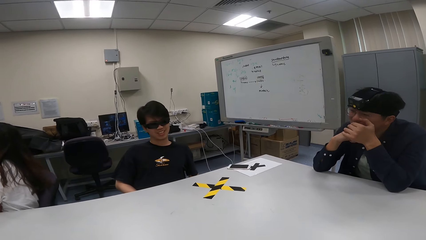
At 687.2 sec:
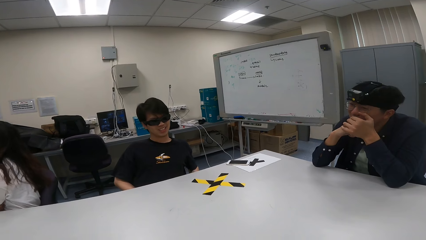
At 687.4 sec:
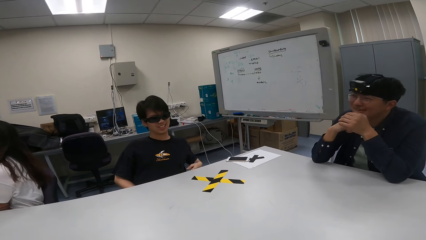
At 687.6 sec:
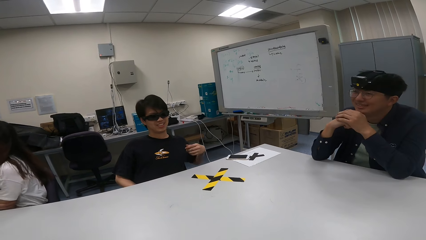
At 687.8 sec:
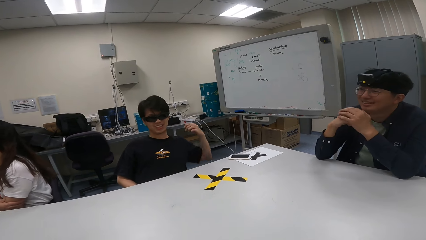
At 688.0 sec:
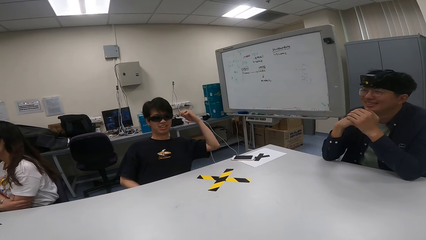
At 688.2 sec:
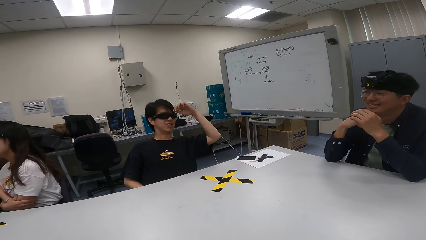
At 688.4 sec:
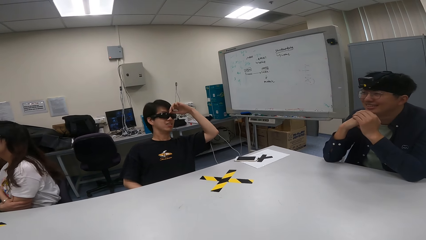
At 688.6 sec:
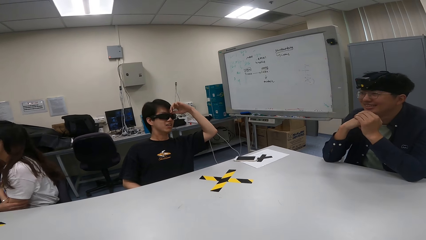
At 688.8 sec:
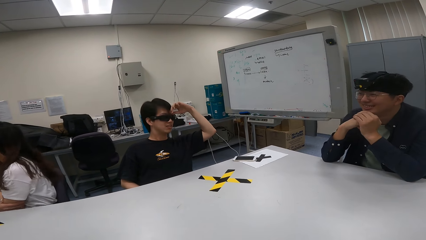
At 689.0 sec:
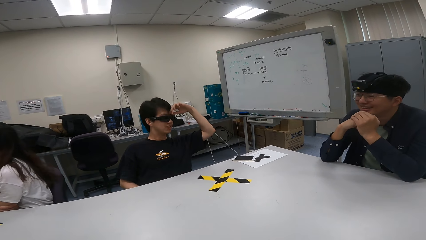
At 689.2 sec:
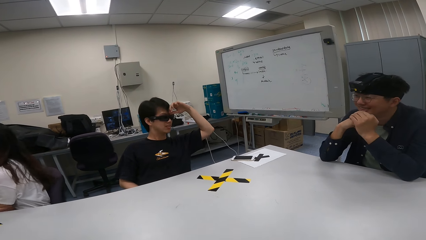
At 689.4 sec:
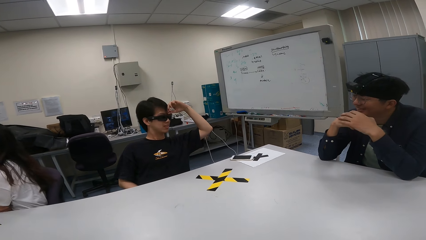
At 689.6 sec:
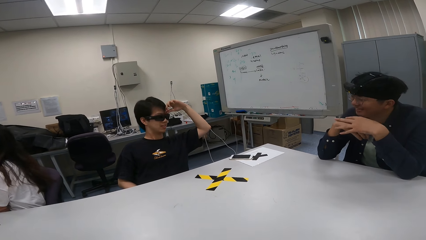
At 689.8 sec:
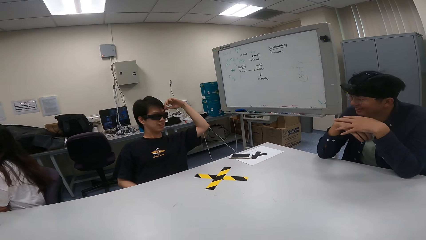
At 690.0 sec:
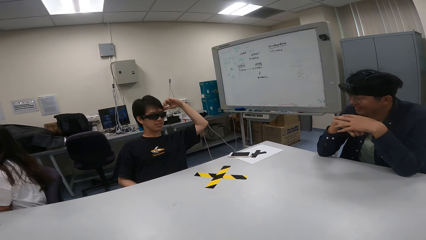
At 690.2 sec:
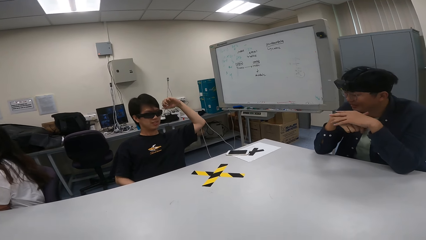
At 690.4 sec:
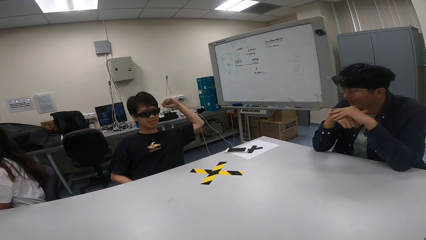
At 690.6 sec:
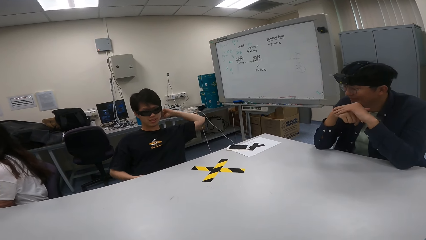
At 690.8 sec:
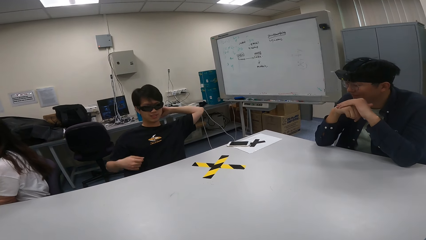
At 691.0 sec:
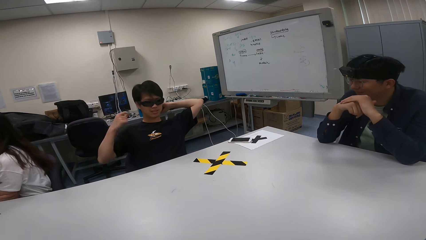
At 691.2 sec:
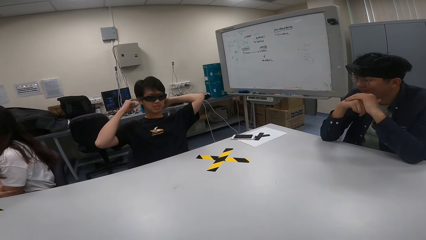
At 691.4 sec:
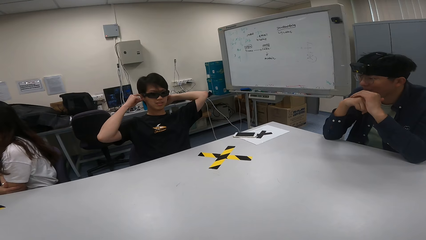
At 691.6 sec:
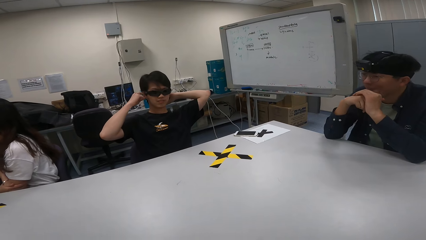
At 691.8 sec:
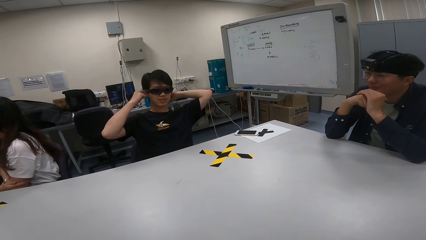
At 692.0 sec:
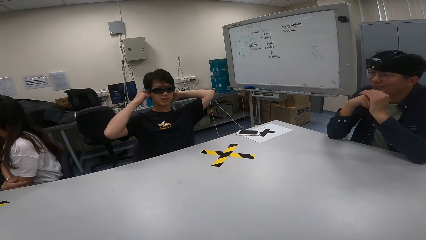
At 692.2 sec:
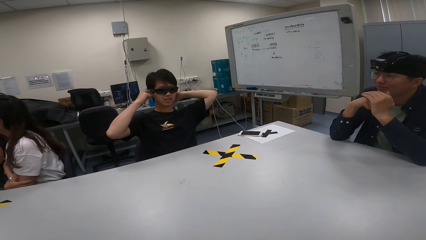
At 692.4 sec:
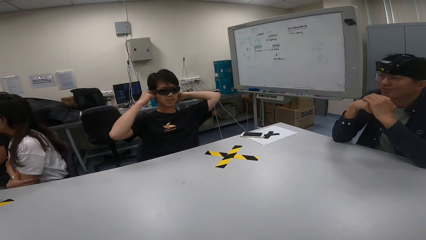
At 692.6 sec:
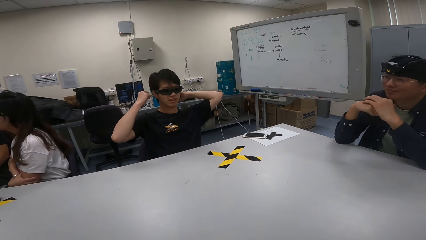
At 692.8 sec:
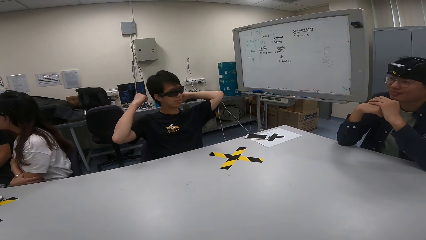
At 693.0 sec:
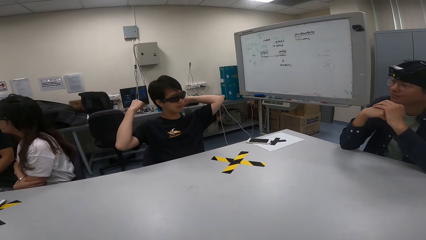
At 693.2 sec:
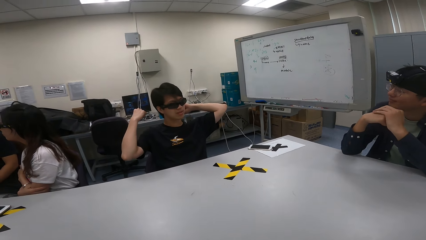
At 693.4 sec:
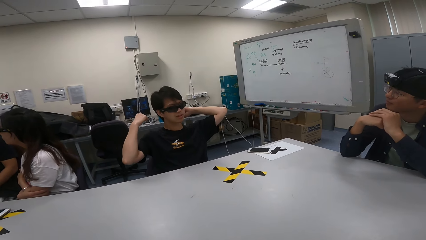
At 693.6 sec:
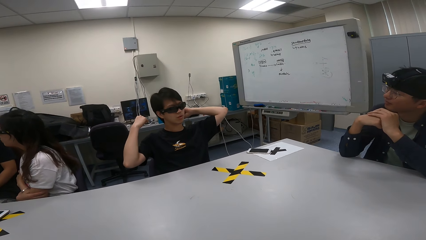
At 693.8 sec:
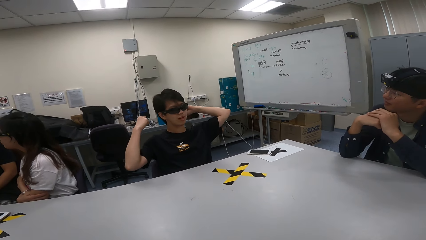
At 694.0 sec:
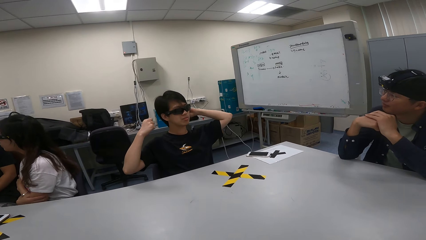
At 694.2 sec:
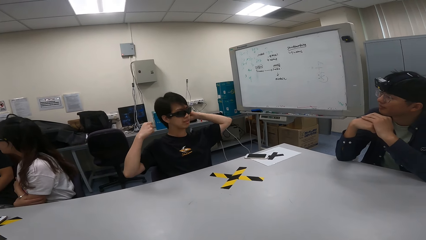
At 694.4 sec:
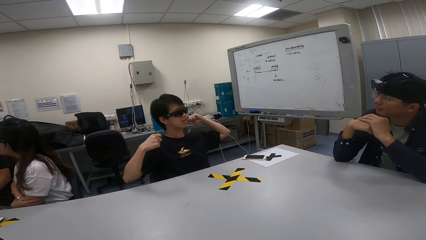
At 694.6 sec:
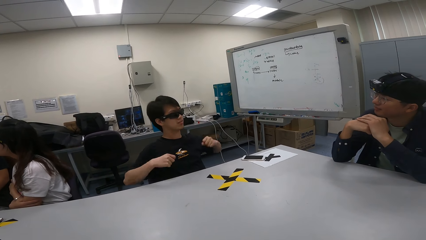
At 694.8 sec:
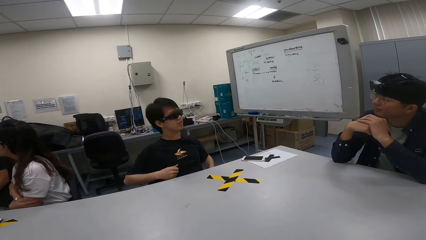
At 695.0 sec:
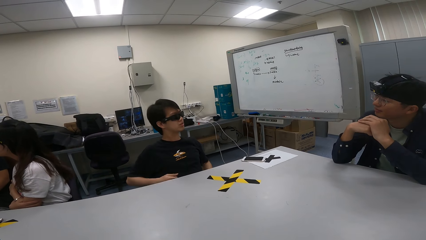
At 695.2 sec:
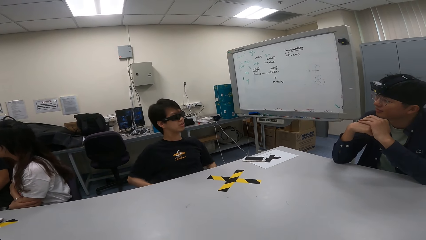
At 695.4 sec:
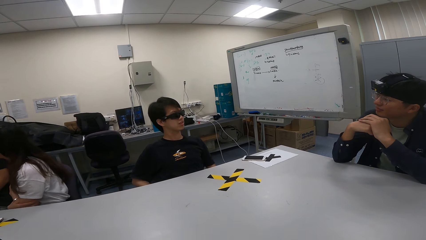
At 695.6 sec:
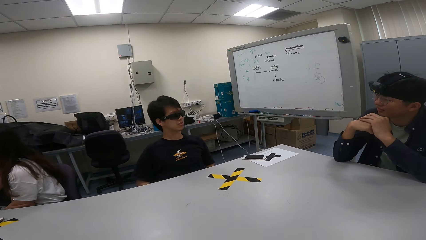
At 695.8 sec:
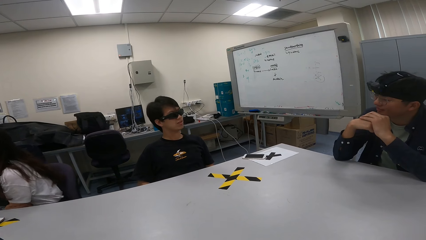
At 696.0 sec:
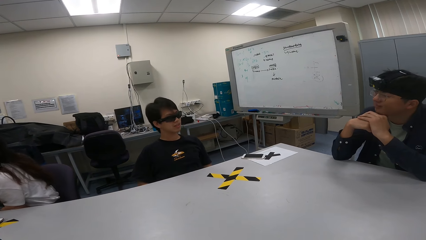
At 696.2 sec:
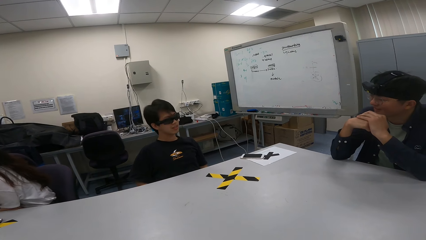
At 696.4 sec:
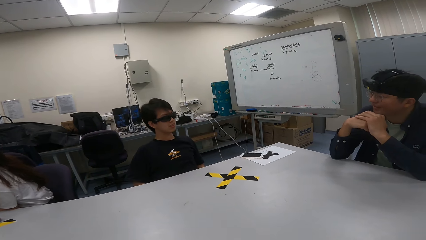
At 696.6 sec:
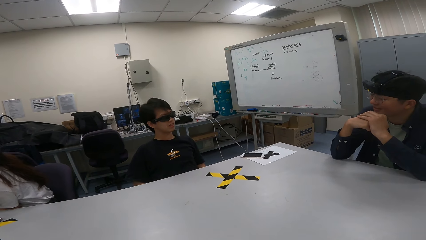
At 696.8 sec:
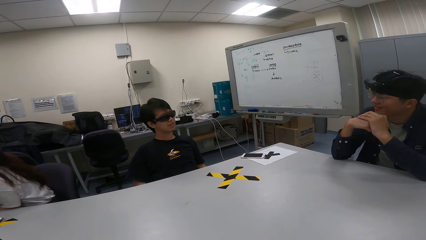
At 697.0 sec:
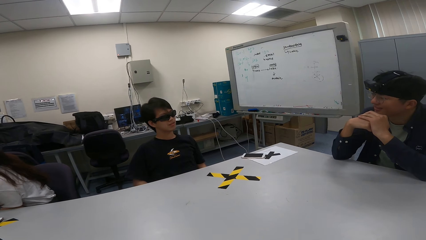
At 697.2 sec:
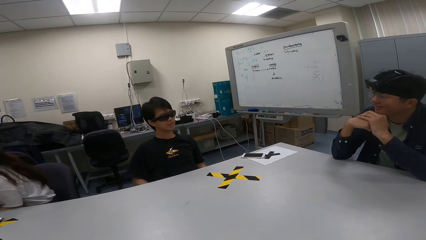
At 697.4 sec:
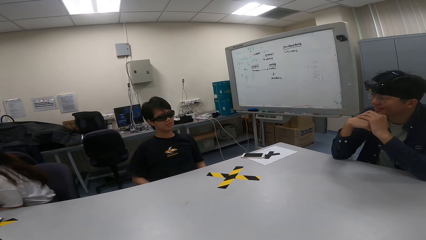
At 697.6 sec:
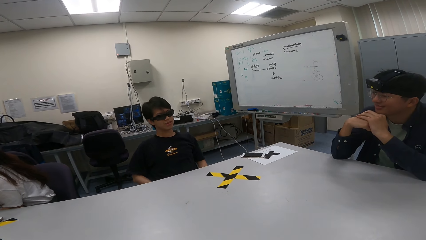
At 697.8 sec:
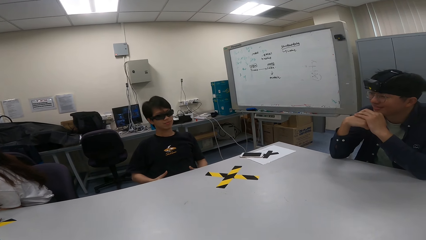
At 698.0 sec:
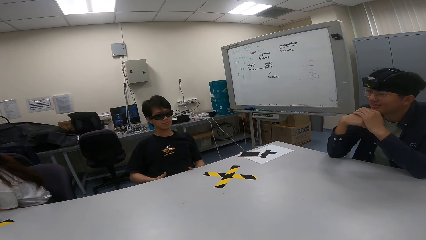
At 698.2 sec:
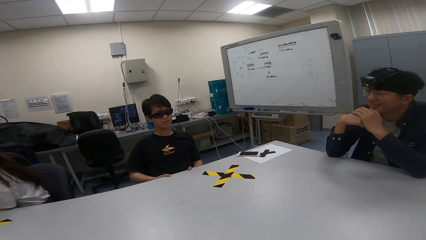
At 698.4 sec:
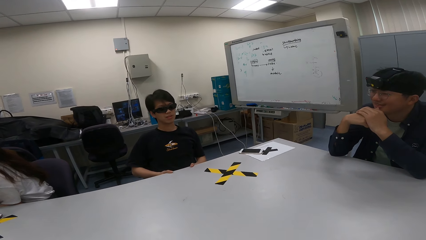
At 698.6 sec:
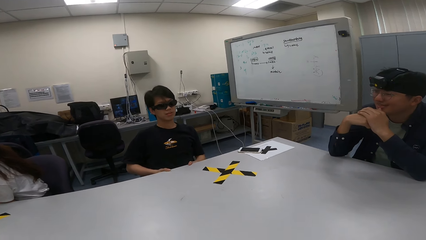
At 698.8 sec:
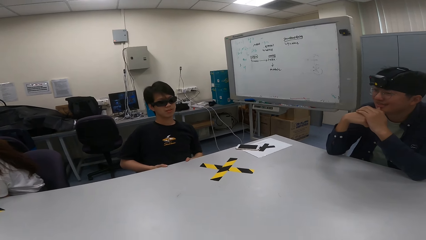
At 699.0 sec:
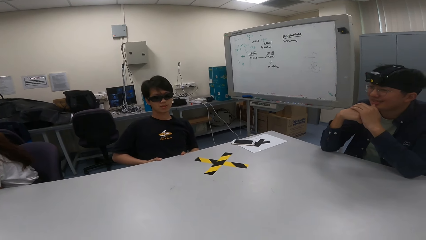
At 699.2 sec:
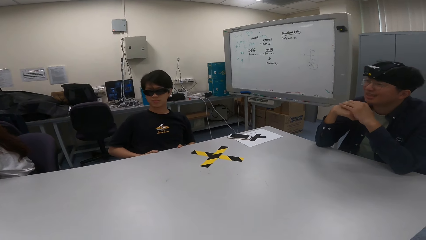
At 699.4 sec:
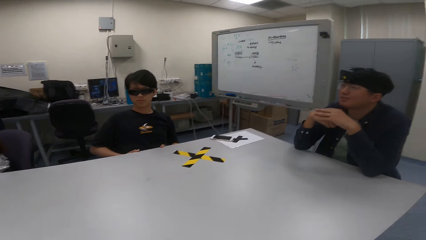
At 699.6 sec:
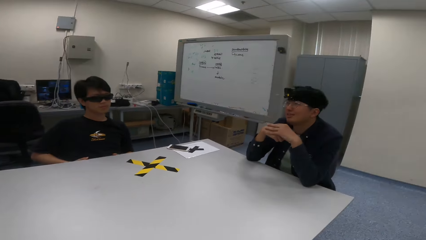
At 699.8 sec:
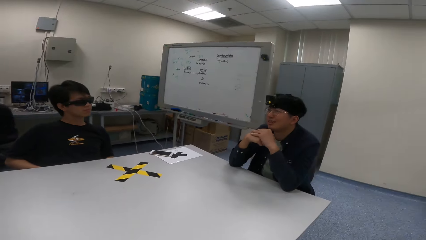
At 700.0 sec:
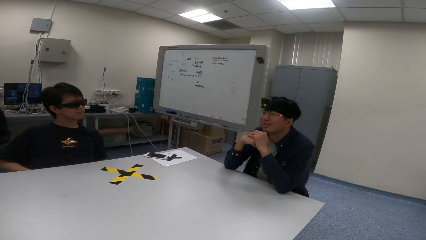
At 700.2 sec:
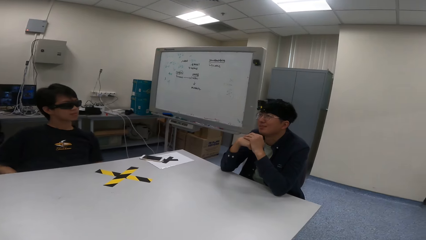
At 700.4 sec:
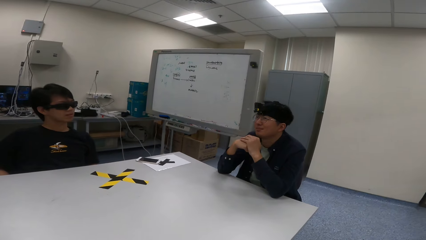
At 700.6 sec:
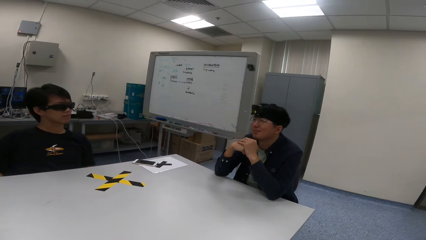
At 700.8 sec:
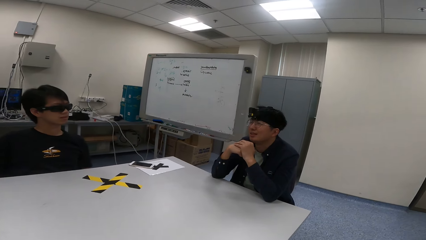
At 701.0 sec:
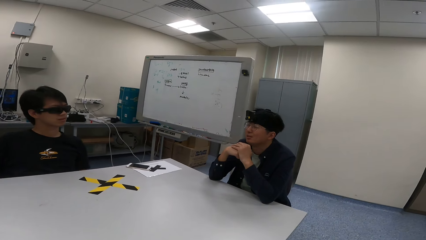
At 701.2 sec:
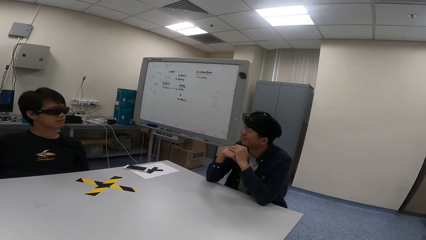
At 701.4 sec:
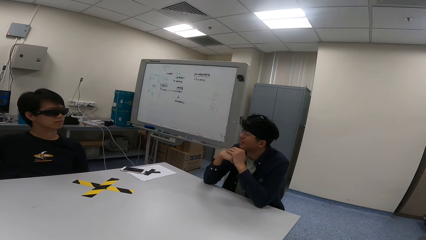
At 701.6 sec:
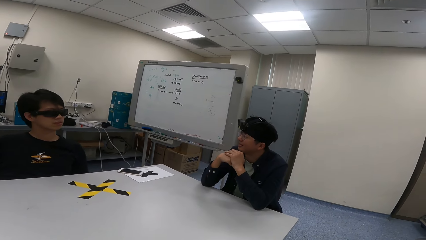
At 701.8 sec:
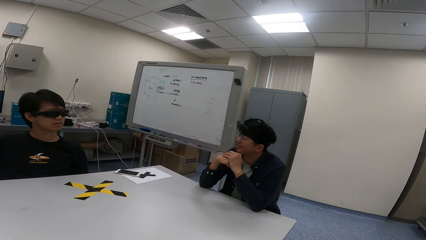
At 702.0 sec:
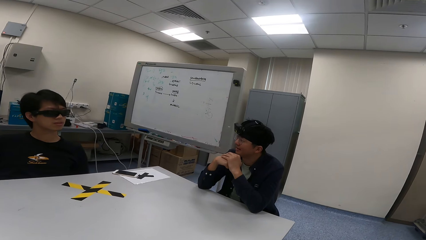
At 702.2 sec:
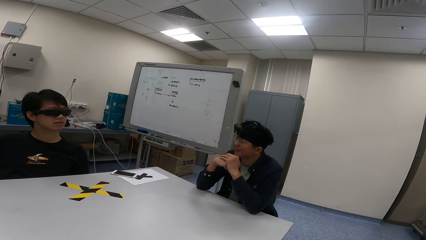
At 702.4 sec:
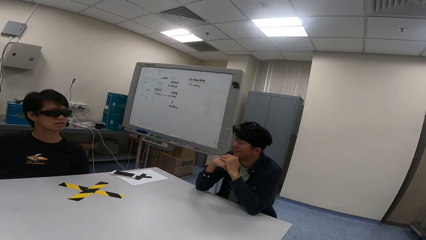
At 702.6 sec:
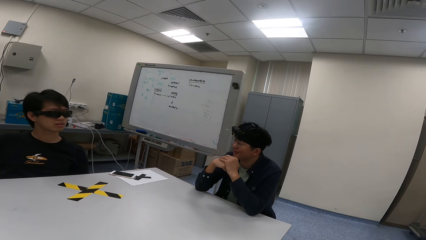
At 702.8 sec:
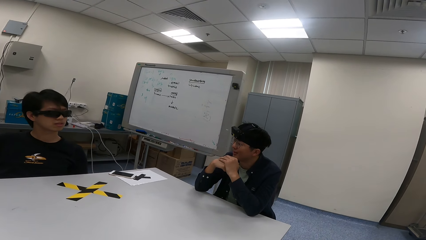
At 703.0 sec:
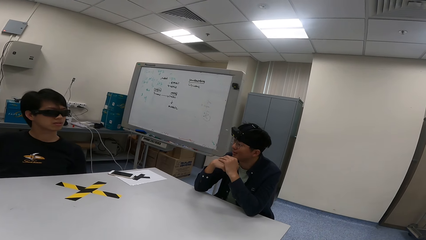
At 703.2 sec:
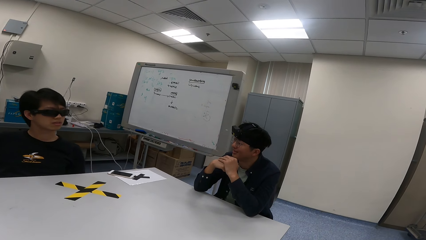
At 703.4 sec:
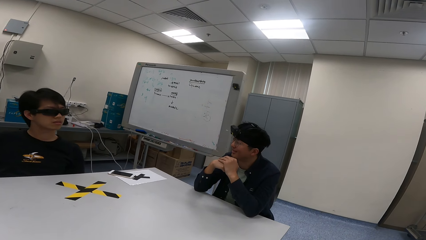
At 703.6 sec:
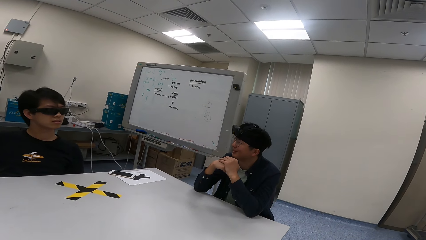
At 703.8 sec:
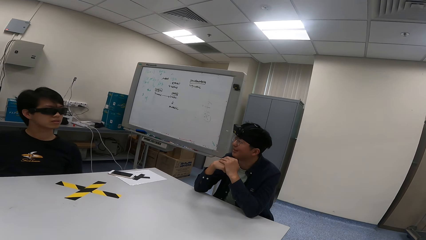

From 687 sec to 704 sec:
A person leans back, touches their head, and scratches their ear. Another person nods. The camera wearer looks at the other person.
